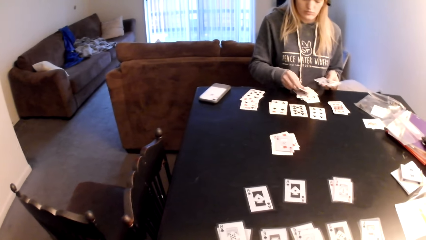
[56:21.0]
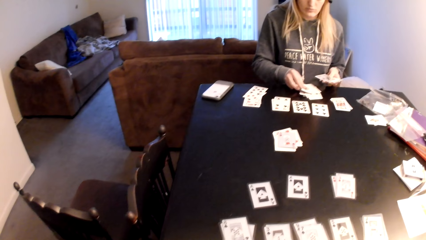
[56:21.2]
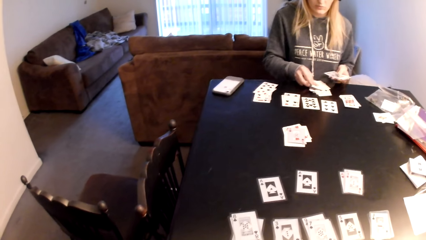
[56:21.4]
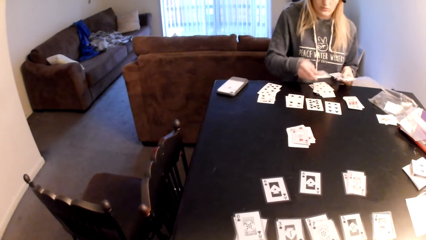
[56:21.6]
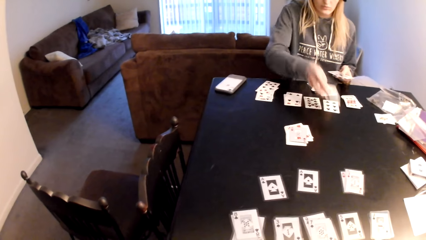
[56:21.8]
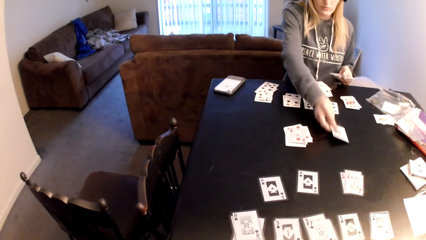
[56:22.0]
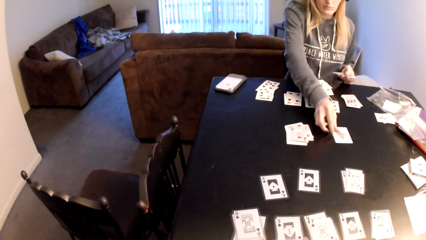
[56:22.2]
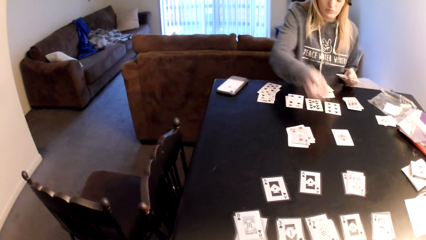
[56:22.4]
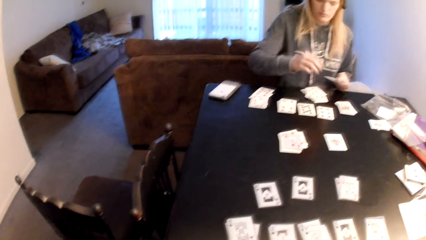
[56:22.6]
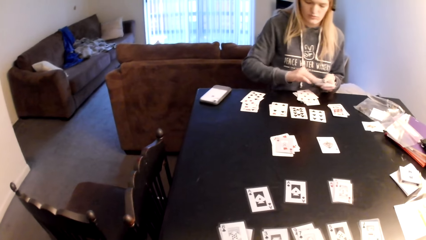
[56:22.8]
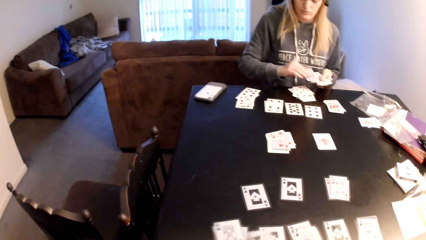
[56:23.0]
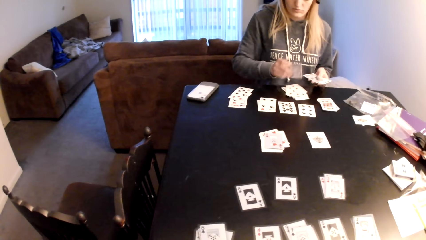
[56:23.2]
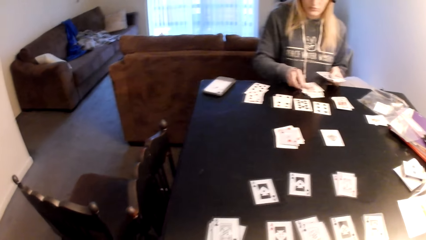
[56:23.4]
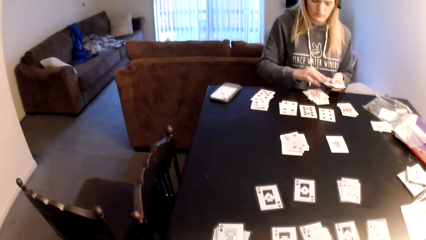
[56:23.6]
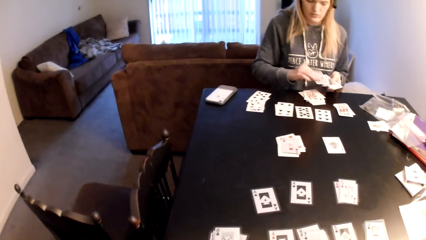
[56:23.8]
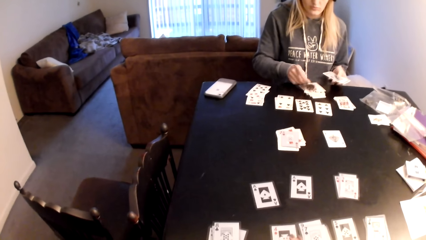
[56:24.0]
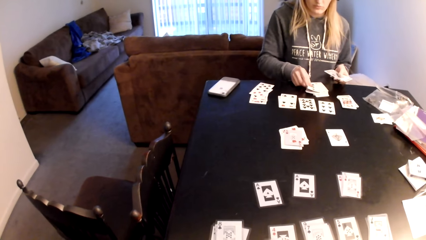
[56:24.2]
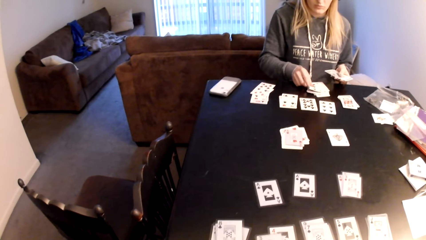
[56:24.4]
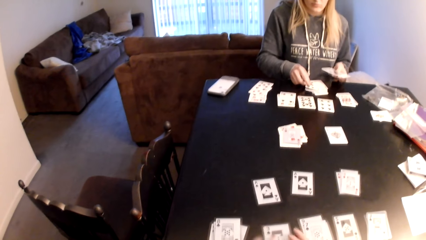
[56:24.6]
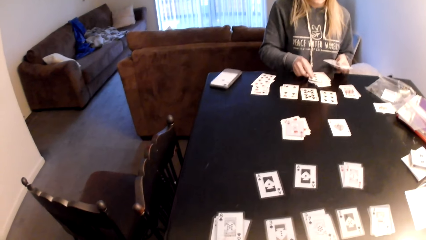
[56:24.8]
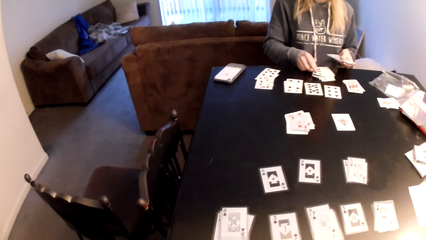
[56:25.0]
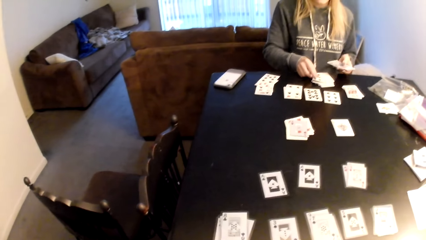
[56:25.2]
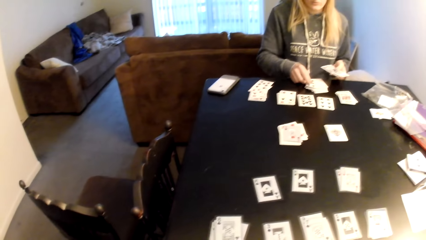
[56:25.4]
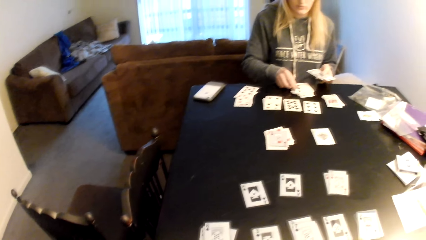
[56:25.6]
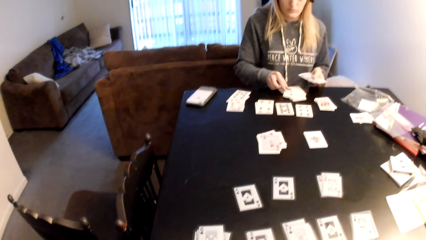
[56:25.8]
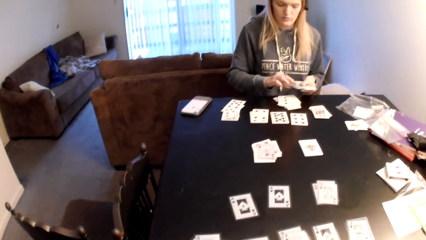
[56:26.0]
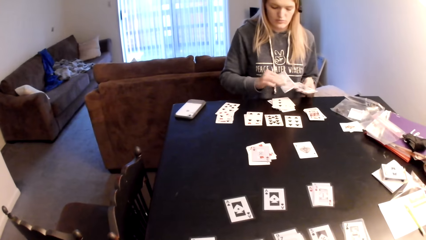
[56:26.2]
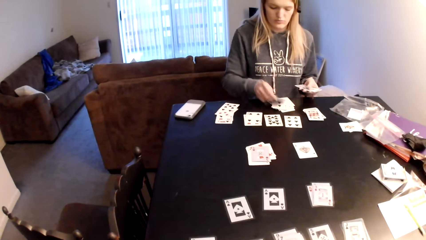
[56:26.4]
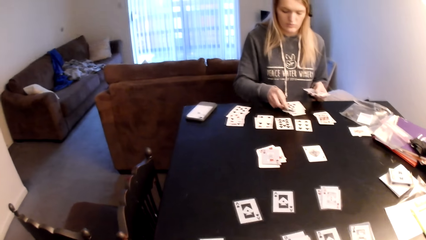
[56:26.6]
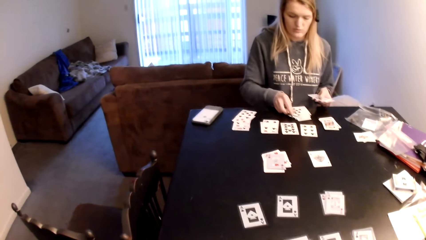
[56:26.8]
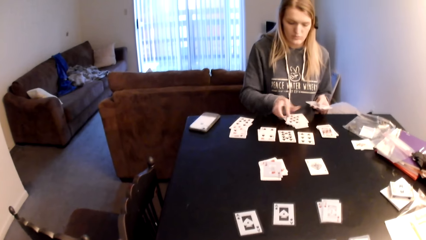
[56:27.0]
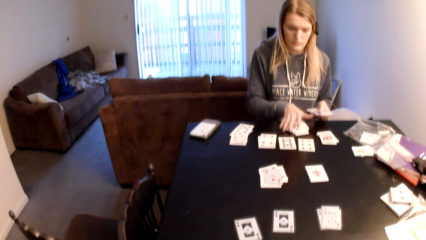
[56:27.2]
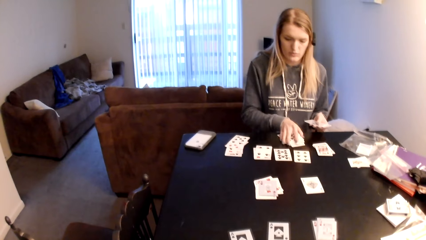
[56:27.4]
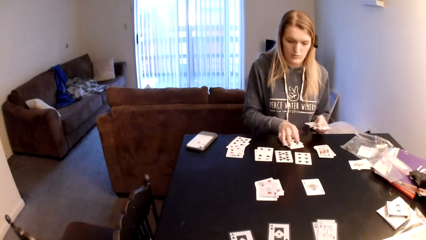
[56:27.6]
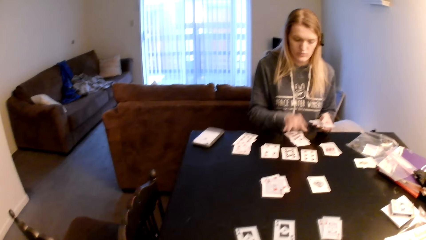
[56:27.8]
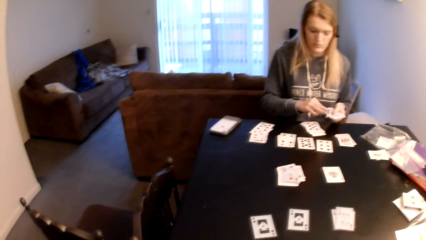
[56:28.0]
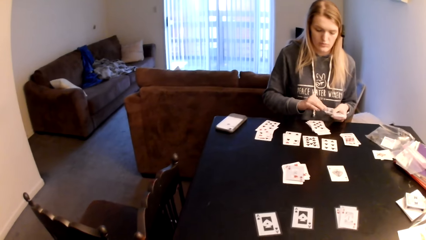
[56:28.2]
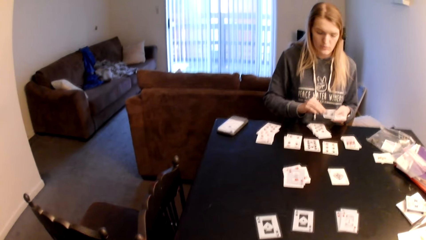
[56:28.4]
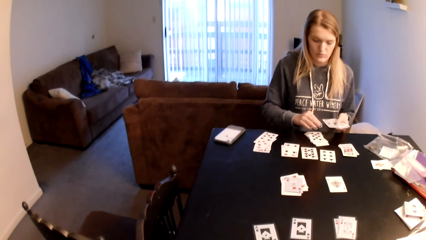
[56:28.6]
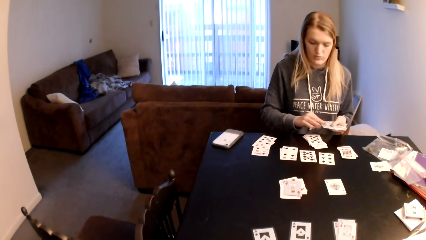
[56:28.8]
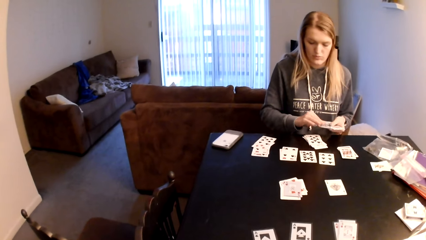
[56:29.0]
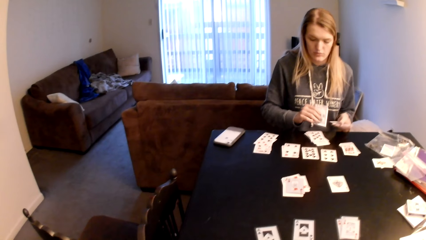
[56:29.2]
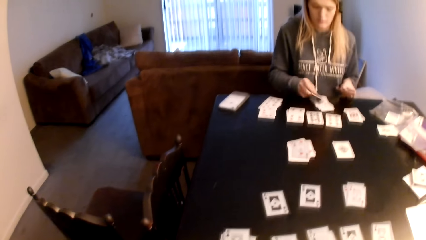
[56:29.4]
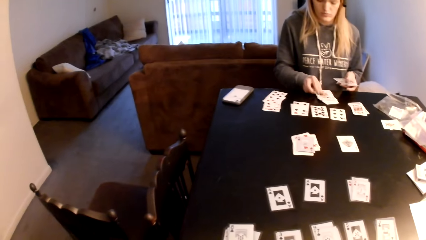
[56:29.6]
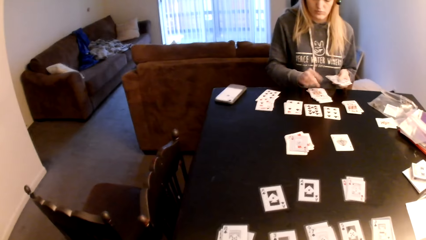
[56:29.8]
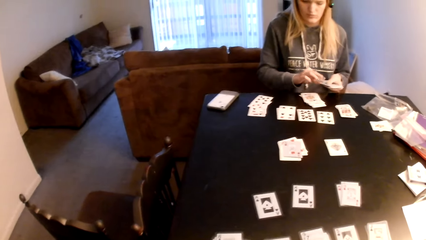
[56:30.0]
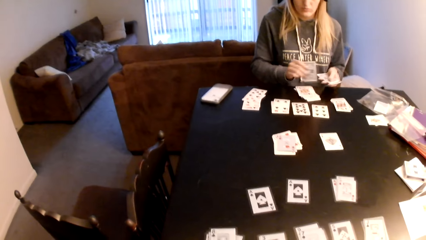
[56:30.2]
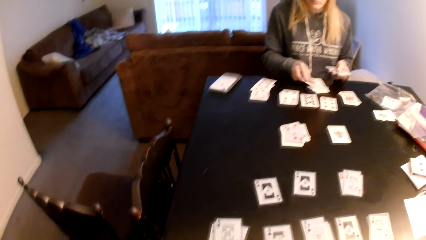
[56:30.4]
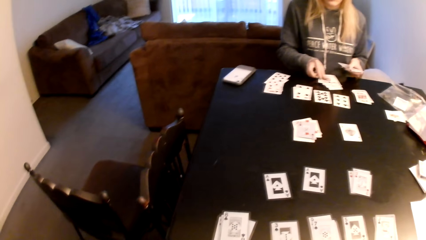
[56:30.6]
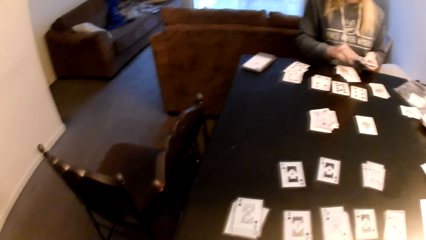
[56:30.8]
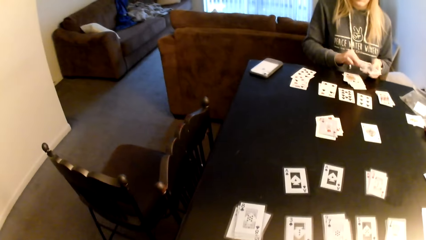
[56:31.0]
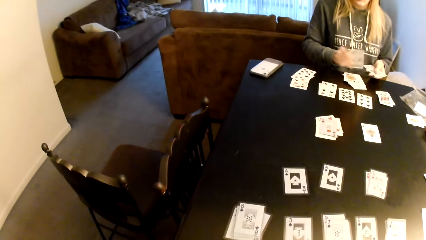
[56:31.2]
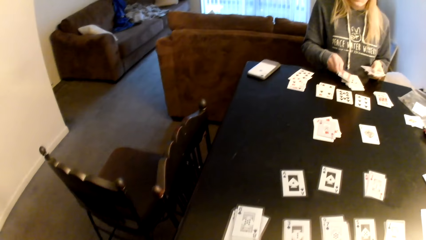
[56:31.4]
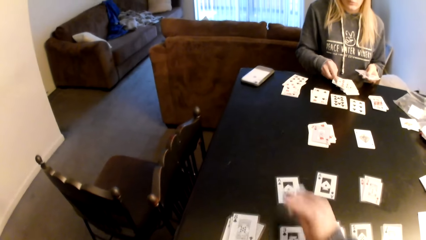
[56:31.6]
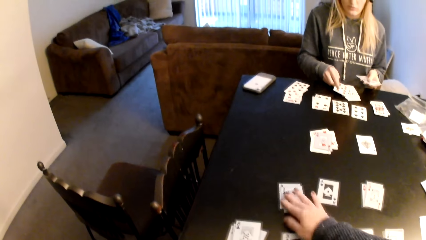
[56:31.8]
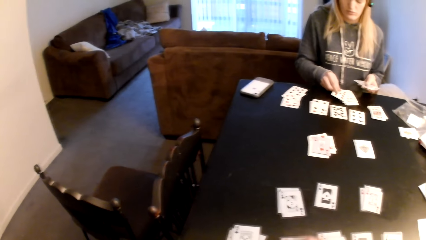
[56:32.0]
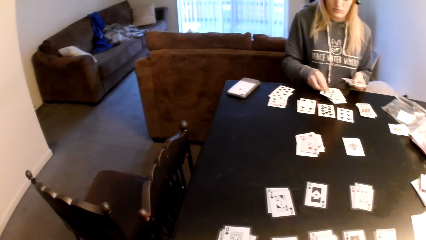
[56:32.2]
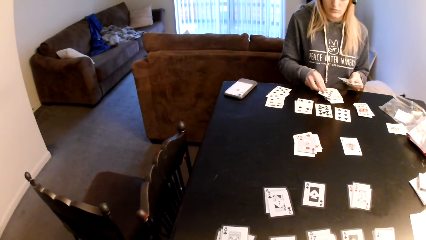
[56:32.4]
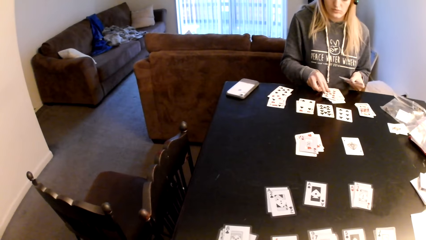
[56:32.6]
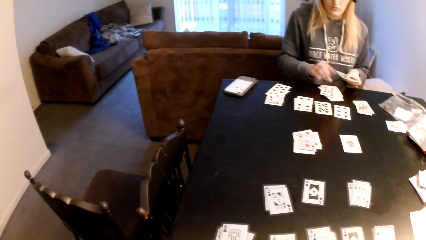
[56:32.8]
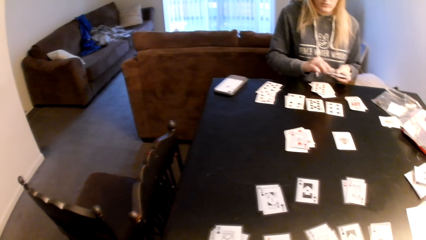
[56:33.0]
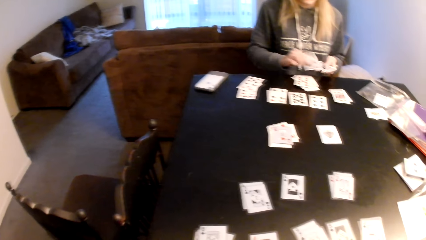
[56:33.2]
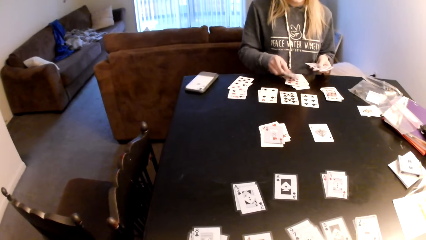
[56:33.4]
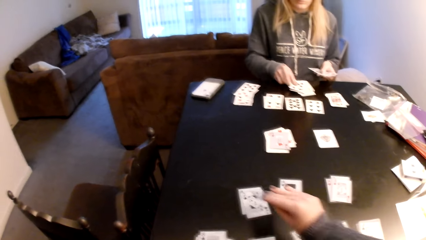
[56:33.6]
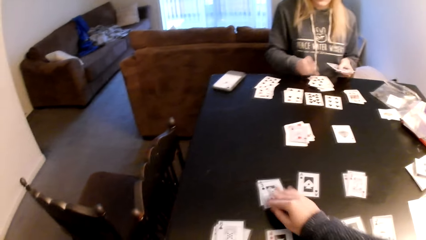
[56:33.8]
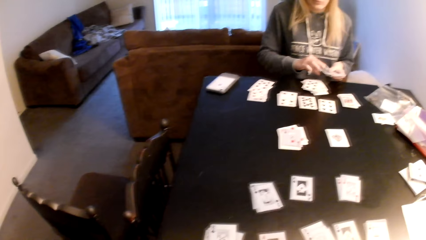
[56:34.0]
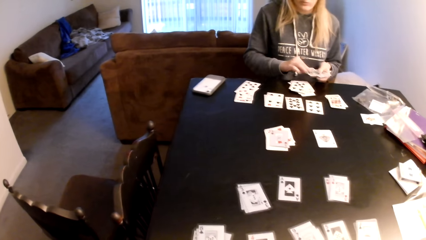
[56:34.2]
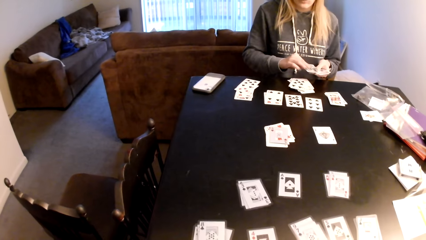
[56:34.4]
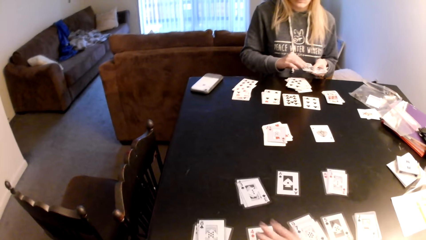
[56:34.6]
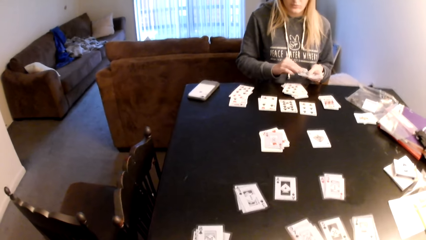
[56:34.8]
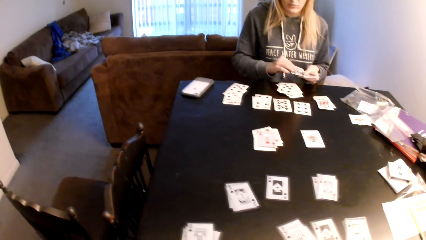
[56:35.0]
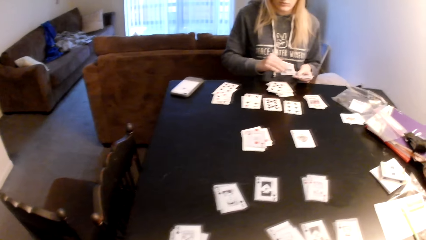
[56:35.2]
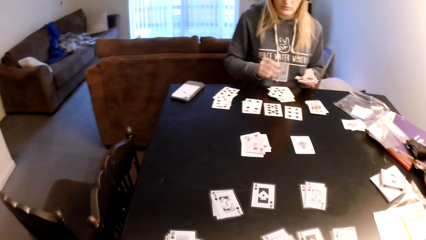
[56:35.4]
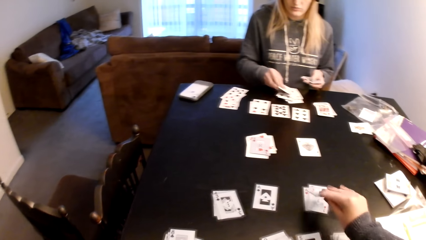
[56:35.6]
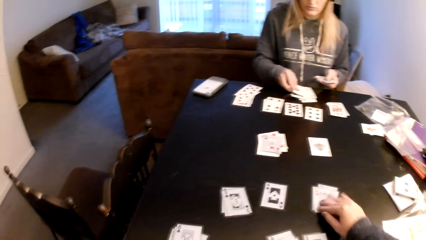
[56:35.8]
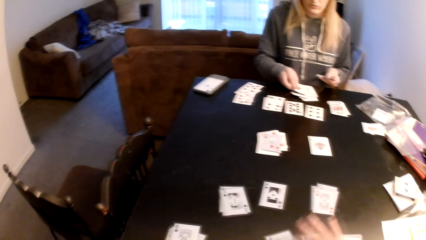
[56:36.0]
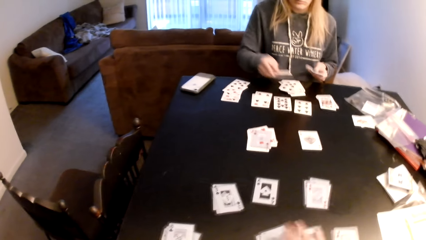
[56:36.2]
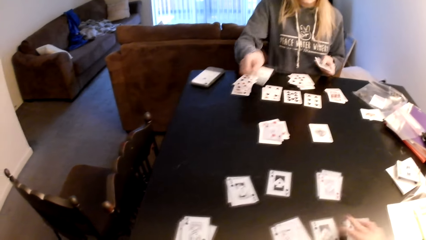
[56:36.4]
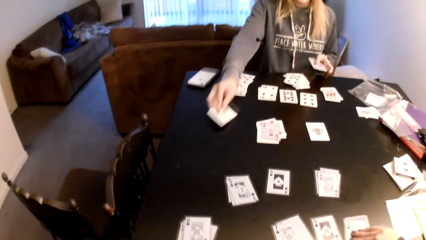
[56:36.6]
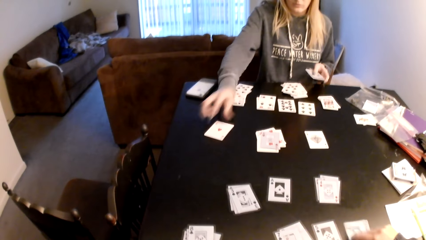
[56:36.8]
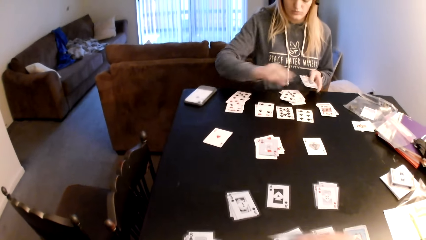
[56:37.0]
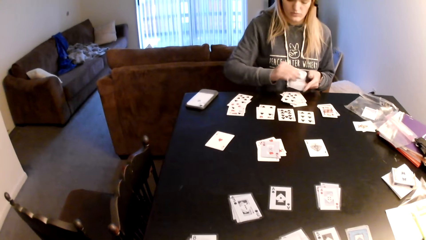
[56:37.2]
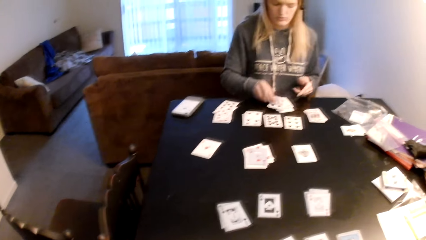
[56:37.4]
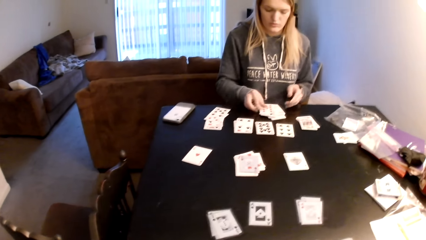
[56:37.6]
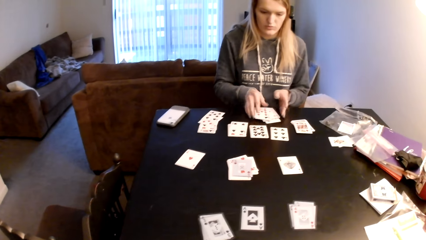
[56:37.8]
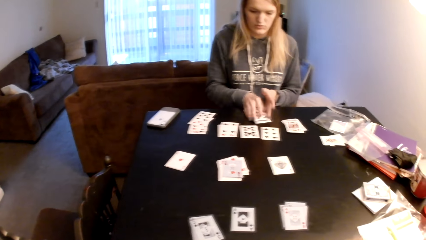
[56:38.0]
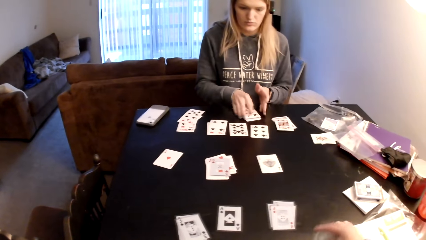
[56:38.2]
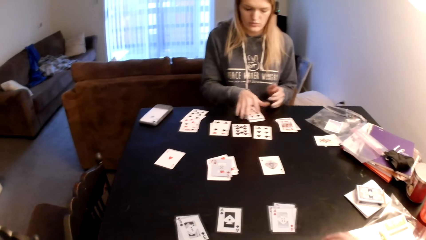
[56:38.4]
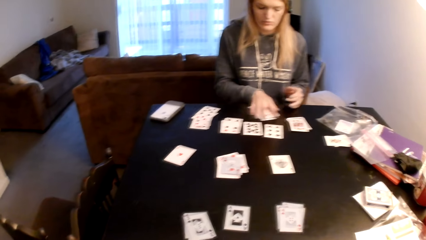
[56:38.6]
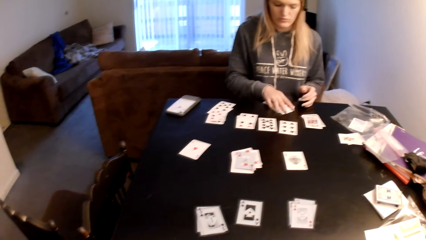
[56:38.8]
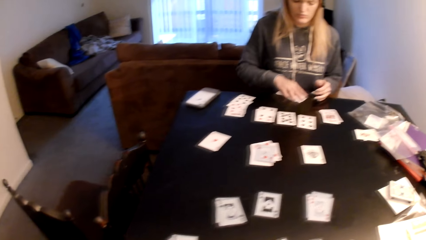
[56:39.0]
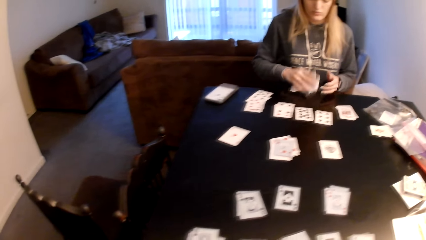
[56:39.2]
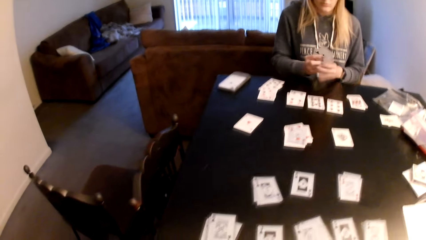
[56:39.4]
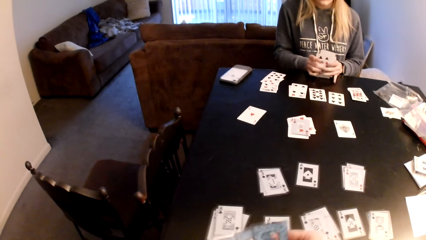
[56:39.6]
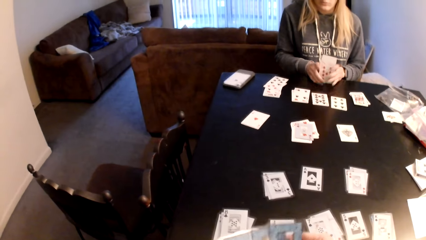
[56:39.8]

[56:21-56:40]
The camera wearer places the playing card on the table and looks at the playing card. A woman places a playing card on the table. The camera wearer looks at the playing card. The woman places a playing card on the table. The camera wearer touches the playing cards, pulls the playing card, and looks at the playing card. The woman places a playing card on the table and pulls the playing card. The camera wearer looks at the playing card and places the playing card on the table. The woman places the playing card on the table. The camera wearer lifts the right hand. They place the playing card on the table, look at the playing cards, pull the playing card, and place the playing card on the table. The woman places a playing card on the table and pulls the playing cards.
